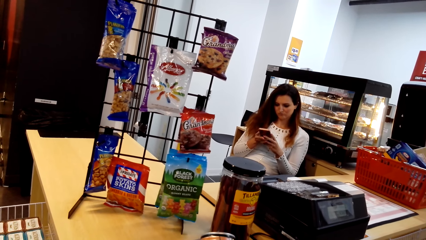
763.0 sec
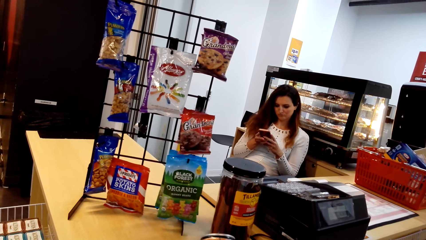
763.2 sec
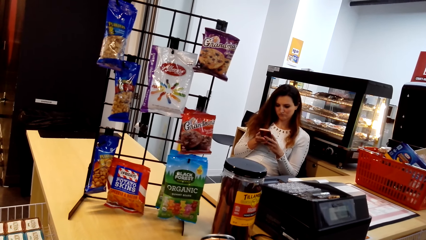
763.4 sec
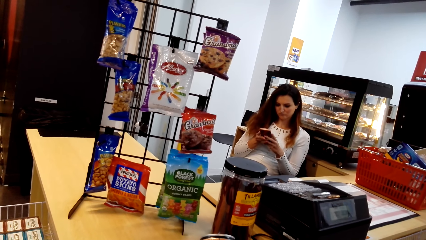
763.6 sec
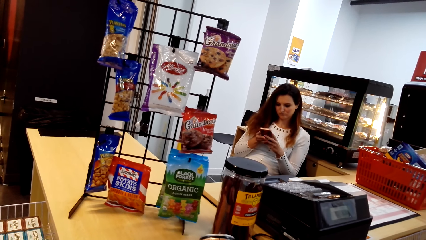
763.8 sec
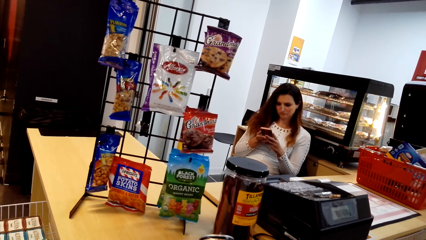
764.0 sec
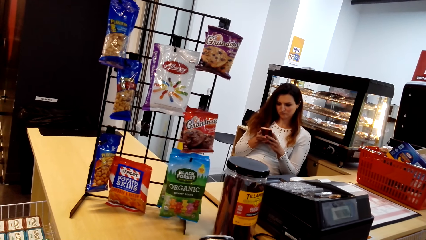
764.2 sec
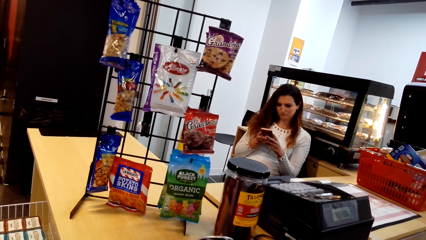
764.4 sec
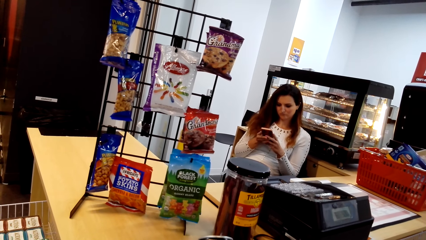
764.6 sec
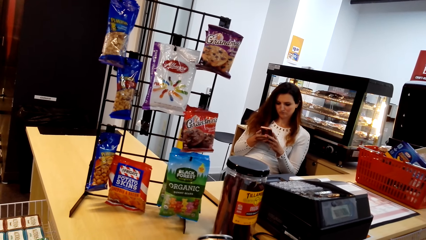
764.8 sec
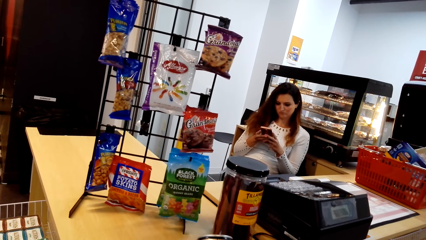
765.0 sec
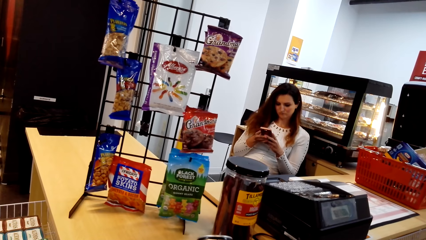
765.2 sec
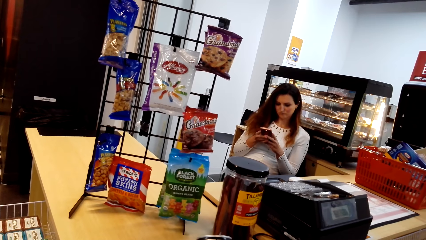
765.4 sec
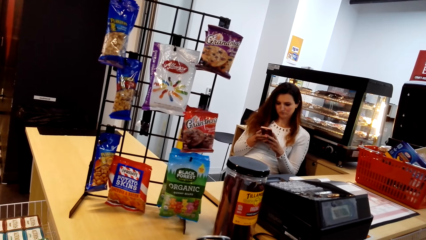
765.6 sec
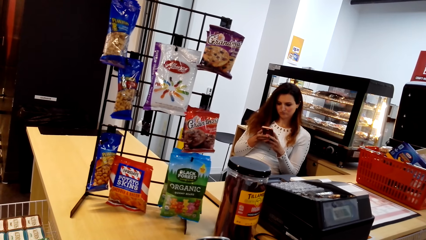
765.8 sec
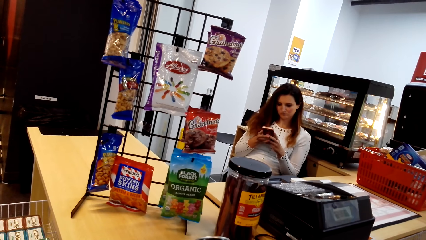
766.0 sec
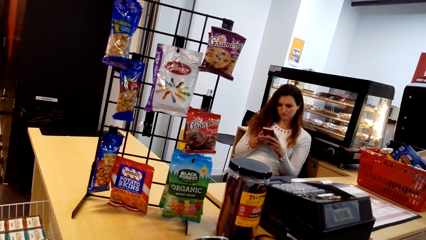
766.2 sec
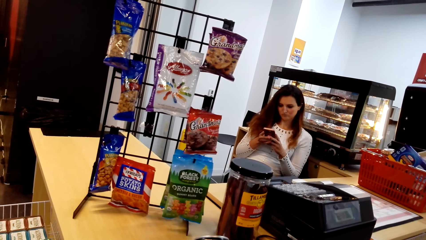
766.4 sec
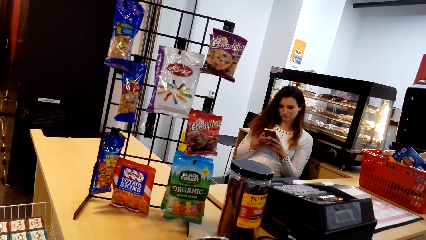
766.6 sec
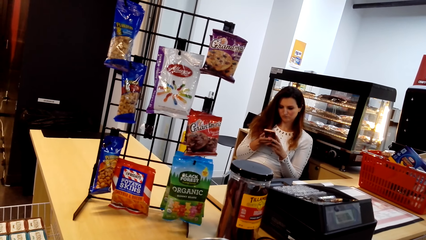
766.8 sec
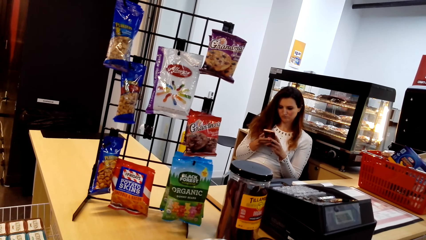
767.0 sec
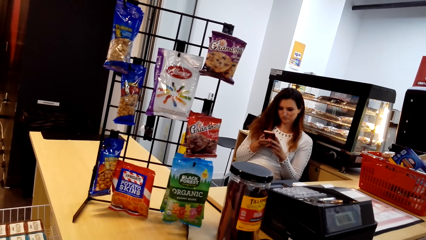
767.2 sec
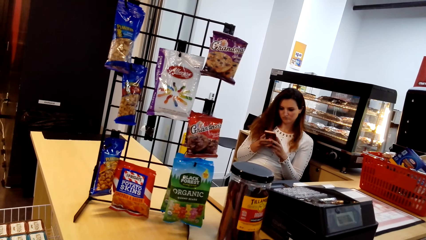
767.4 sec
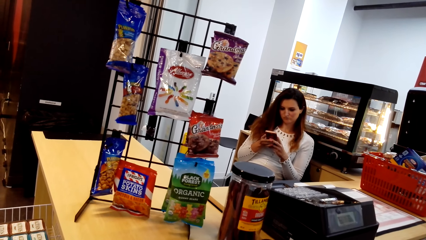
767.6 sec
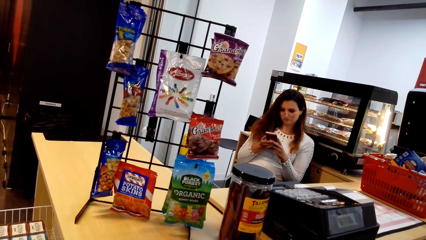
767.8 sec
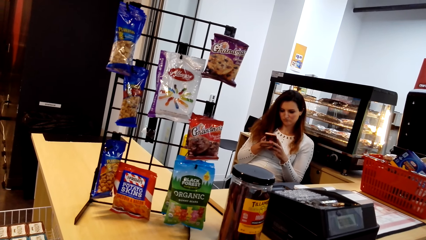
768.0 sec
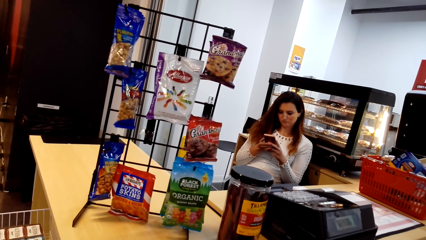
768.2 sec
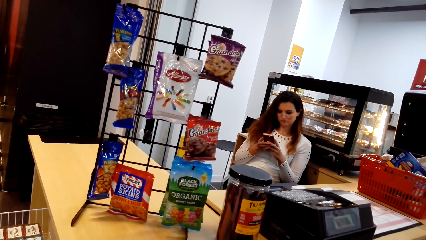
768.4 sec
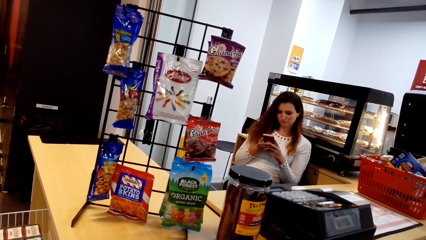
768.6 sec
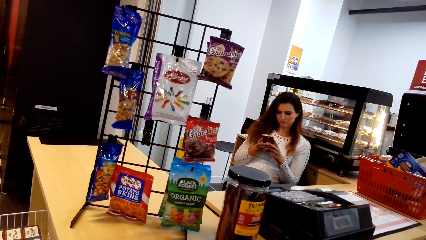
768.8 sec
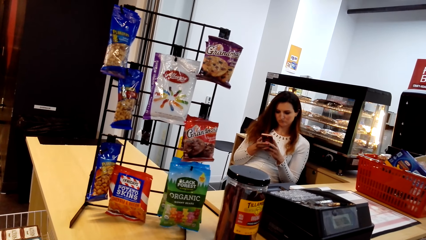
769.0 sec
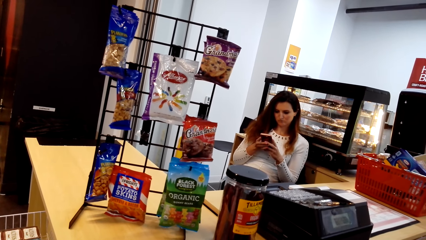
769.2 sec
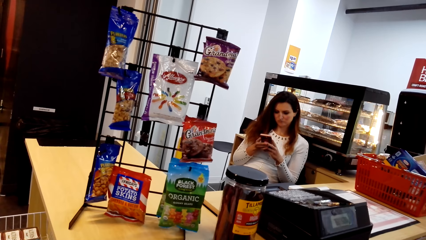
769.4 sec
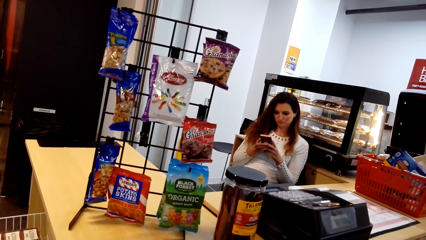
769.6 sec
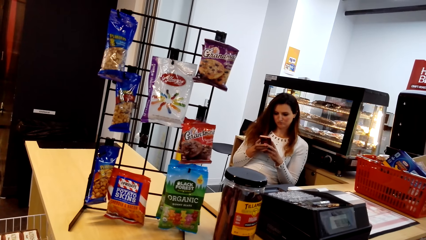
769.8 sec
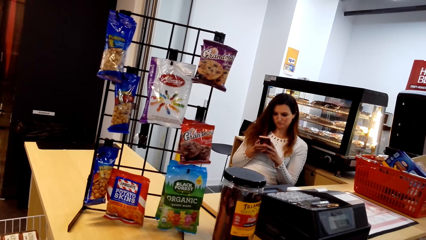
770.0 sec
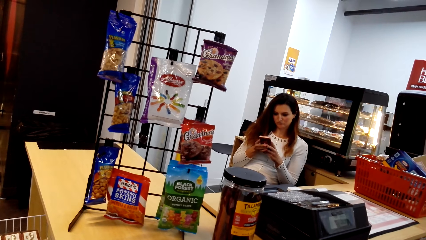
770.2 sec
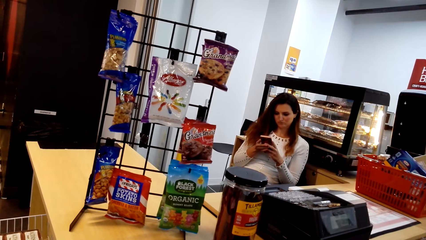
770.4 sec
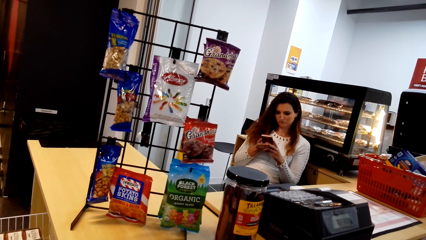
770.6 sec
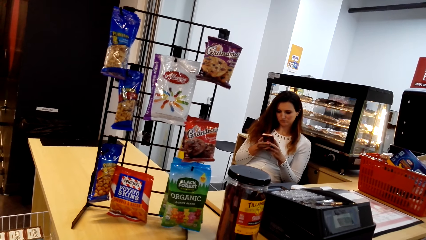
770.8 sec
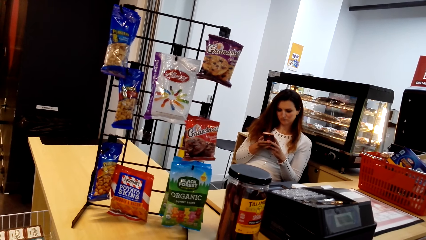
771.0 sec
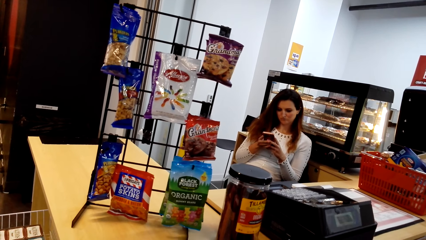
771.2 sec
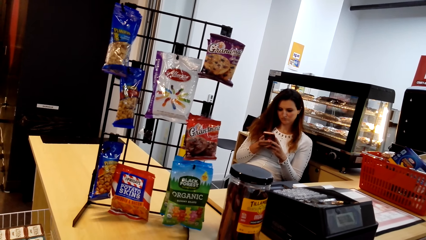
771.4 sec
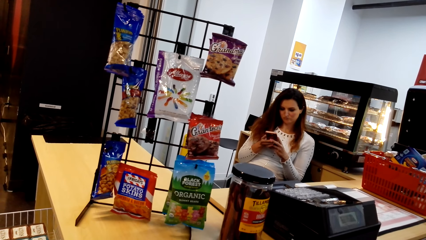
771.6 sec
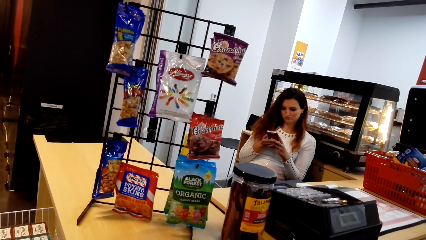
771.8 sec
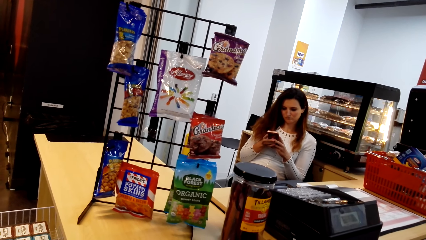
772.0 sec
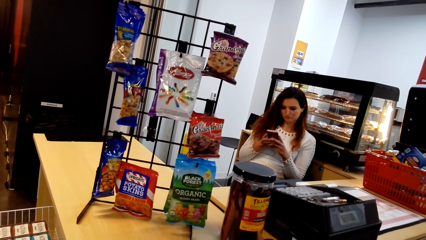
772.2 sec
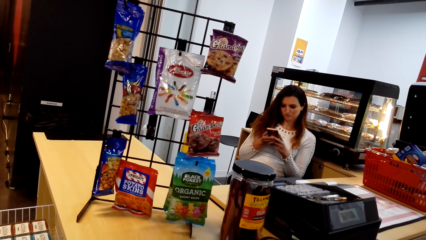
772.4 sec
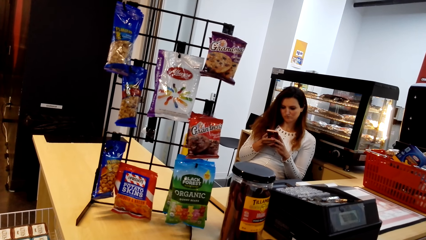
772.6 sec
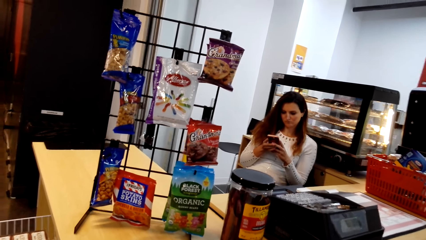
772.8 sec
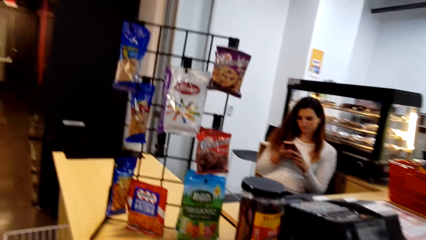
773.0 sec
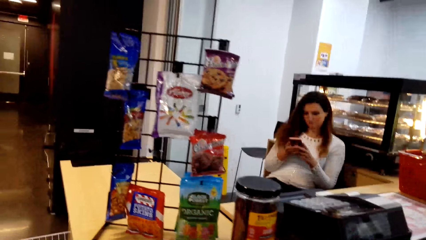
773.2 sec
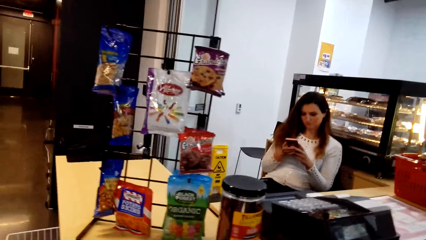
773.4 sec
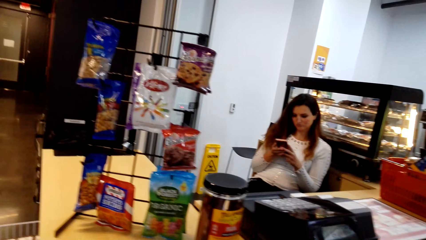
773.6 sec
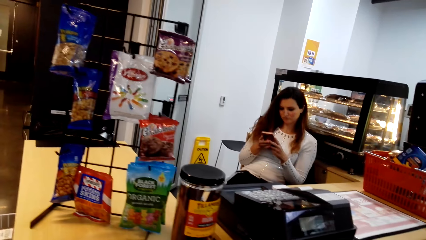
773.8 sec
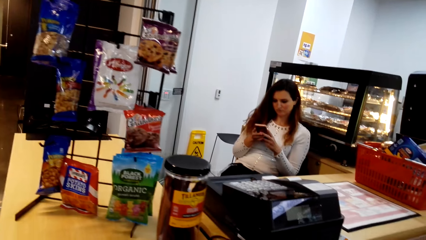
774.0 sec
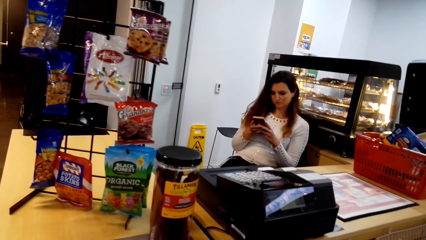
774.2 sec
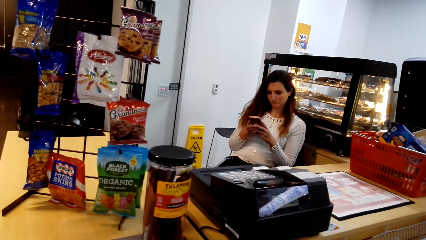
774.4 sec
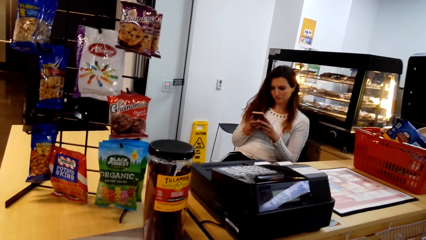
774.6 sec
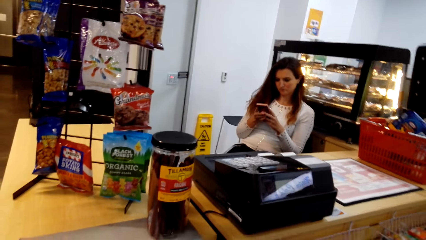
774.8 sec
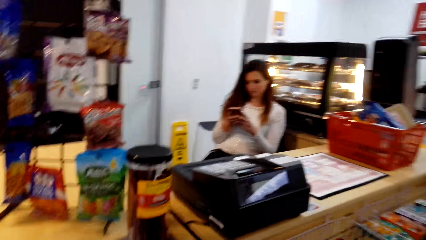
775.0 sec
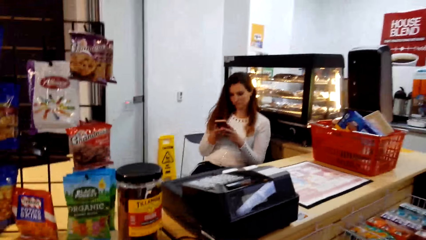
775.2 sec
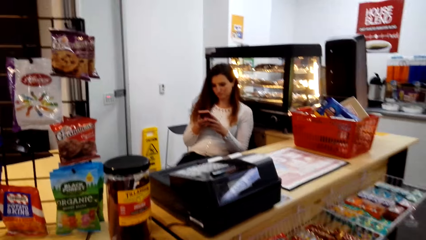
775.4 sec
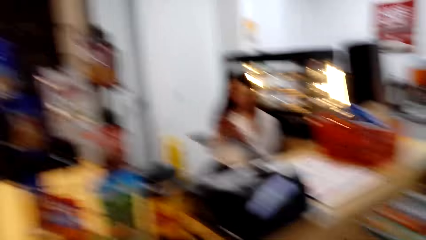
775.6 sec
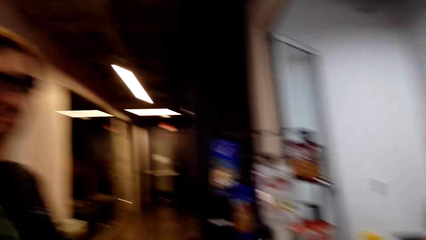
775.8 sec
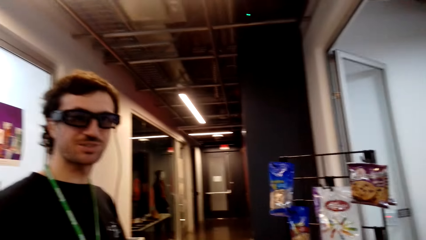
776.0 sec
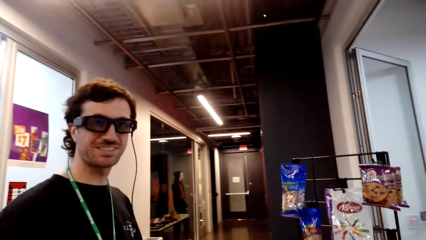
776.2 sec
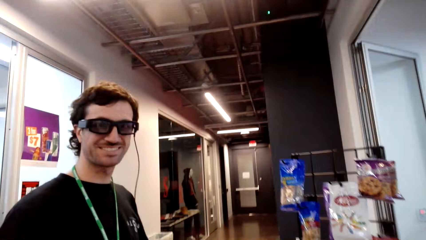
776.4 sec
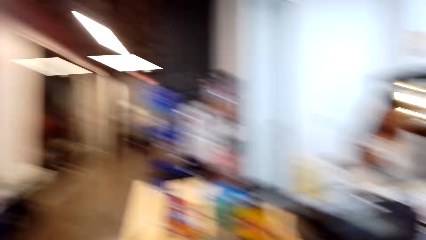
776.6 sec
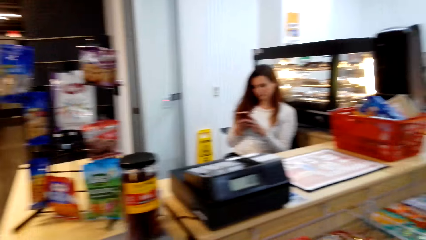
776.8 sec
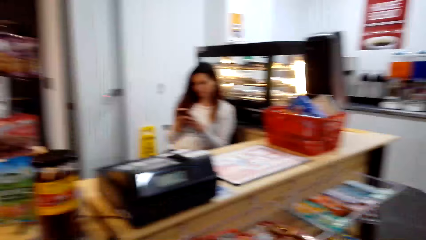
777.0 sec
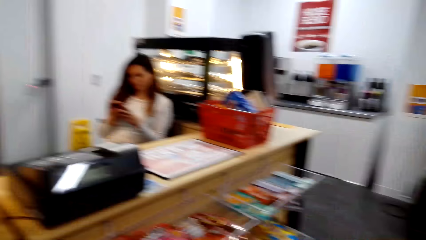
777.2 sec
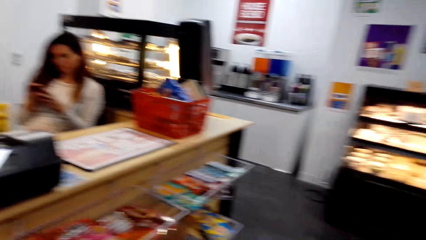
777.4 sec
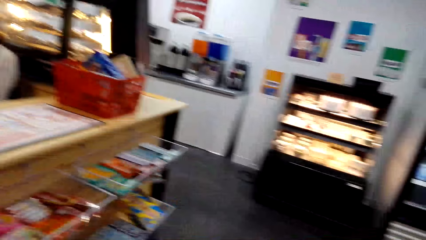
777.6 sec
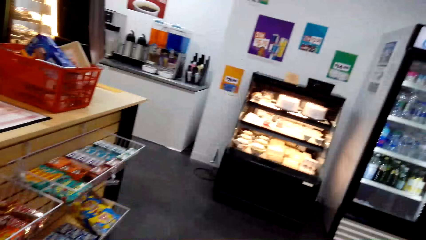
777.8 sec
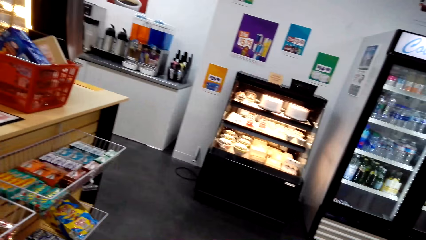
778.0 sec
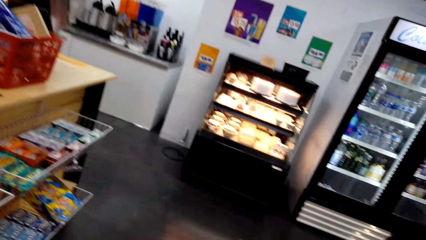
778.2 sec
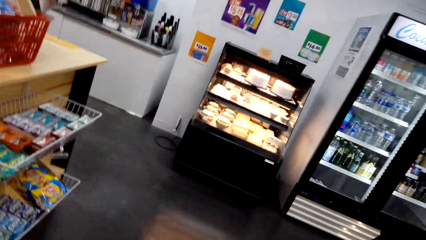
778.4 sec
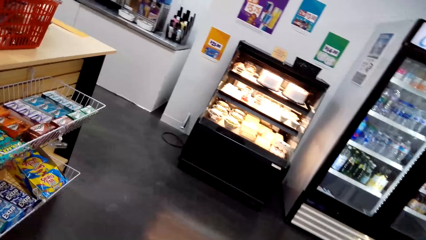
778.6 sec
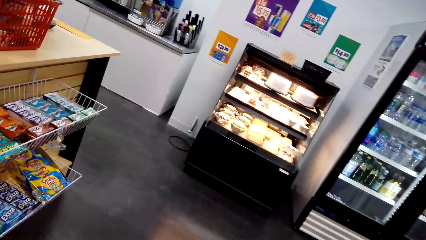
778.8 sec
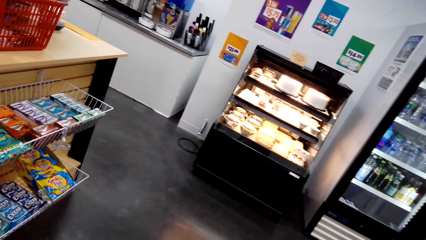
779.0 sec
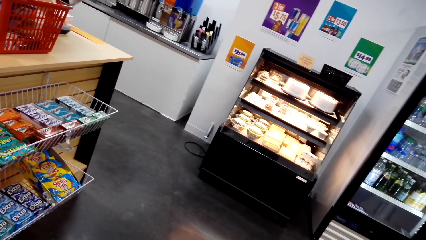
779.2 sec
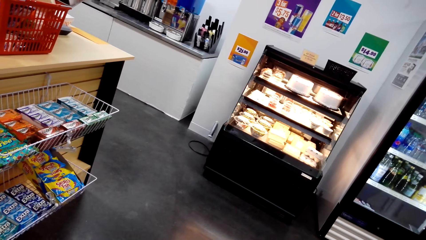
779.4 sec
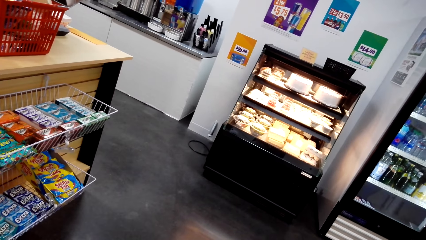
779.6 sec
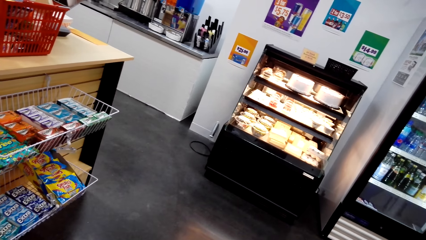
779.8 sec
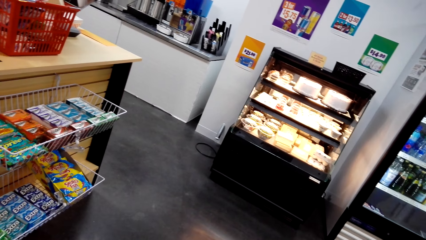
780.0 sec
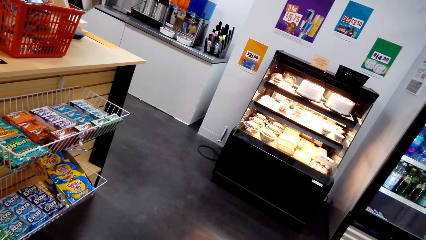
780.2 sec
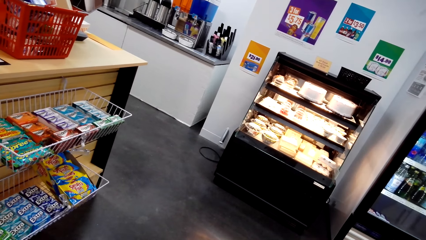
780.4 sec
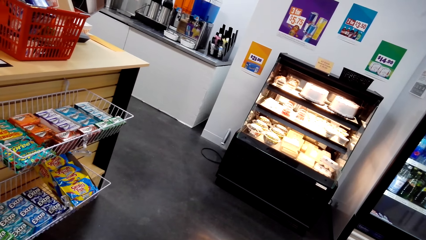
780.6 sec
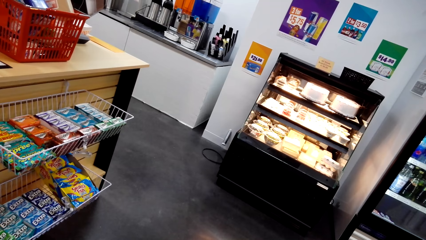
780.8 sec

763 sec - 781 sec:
The camera wearer looks around a supermarket. They interact with a man. They look around the supermarket. The man interacts with the camera wearer. The camera wearer looks around the supermarket. They talk to the man. They walk around the supermarket.
